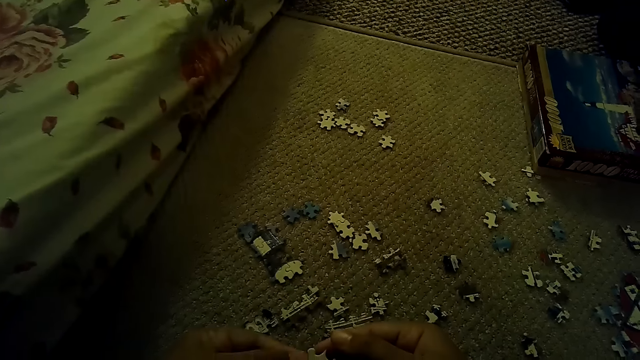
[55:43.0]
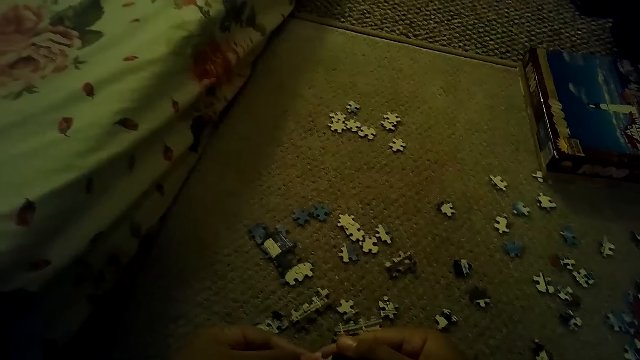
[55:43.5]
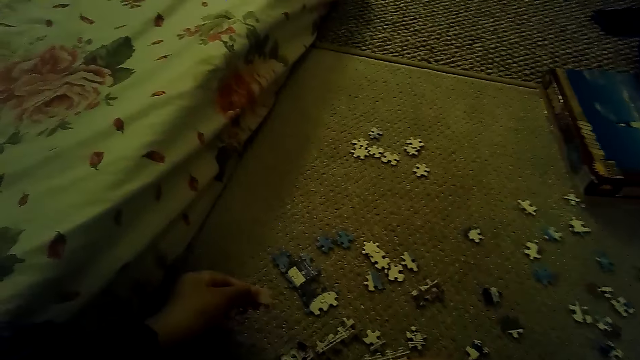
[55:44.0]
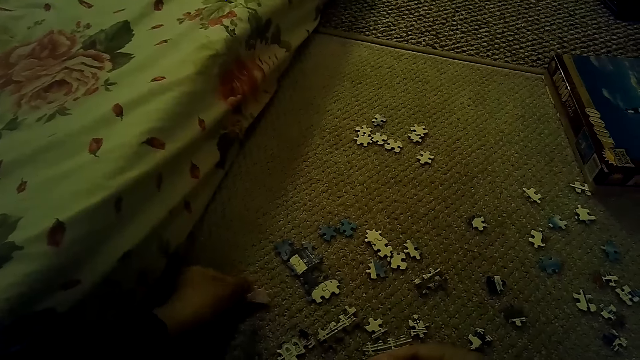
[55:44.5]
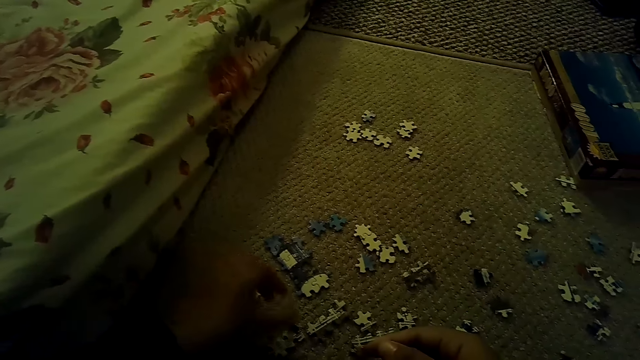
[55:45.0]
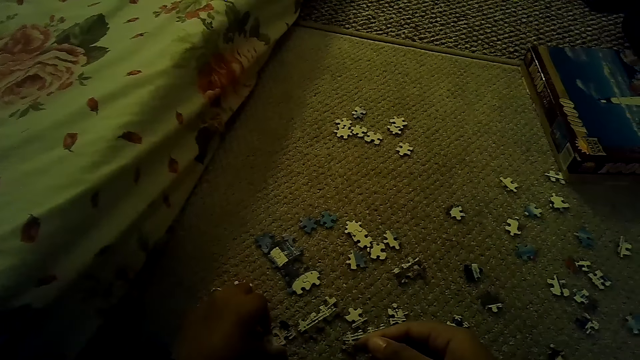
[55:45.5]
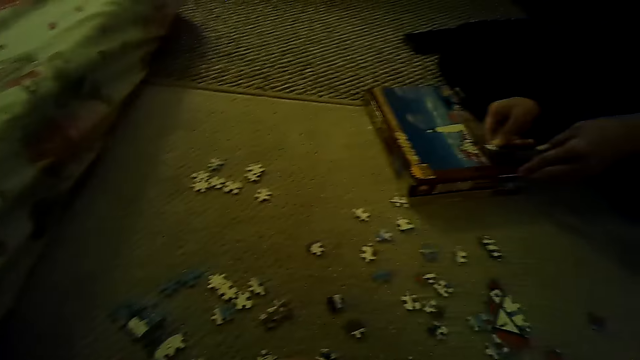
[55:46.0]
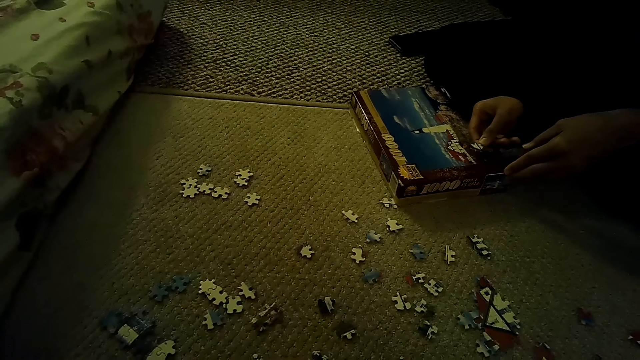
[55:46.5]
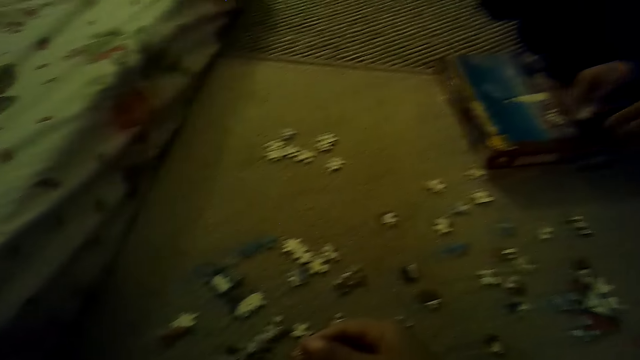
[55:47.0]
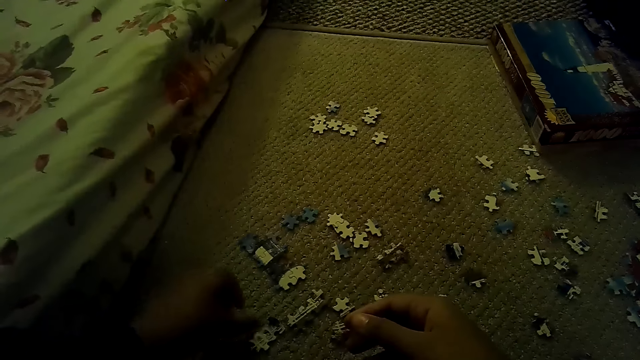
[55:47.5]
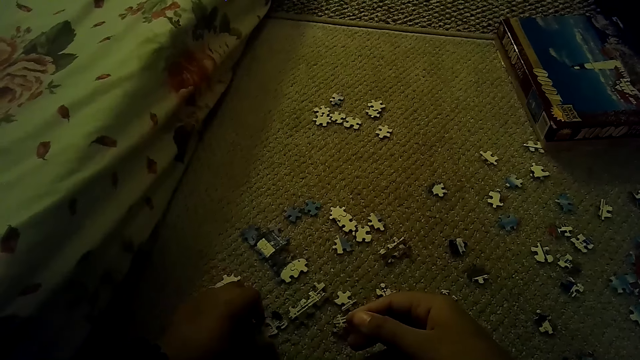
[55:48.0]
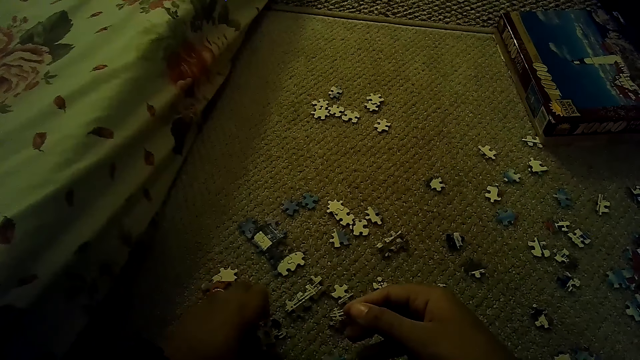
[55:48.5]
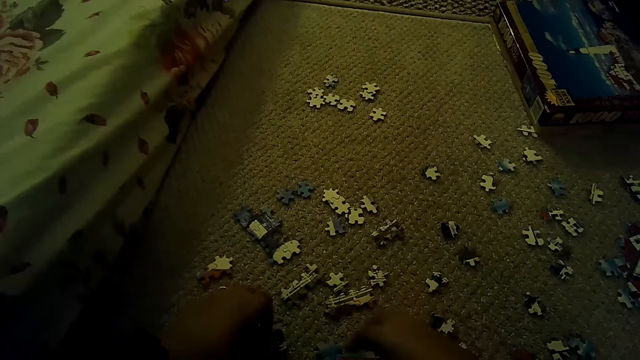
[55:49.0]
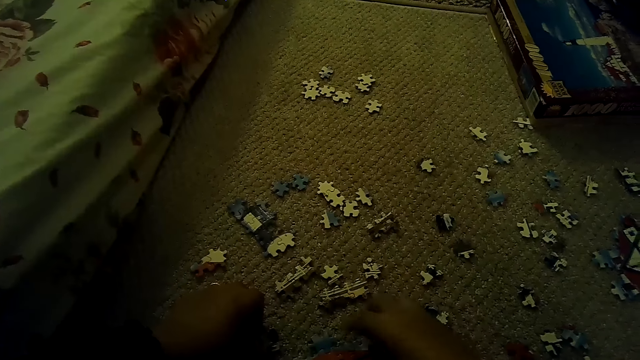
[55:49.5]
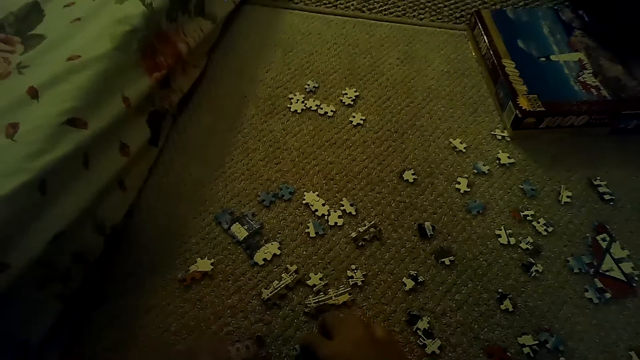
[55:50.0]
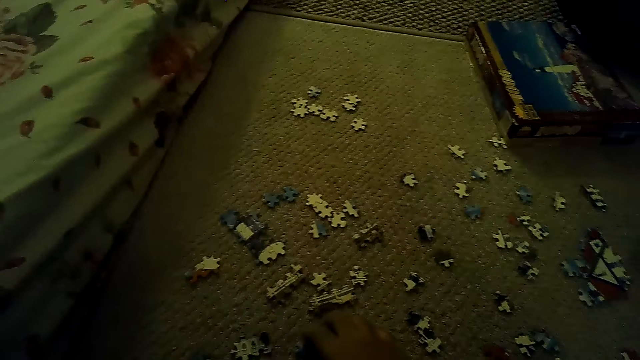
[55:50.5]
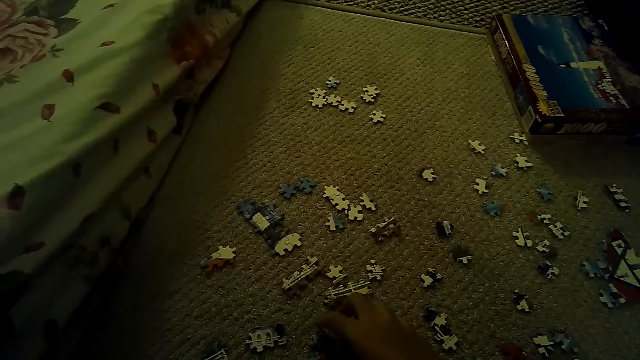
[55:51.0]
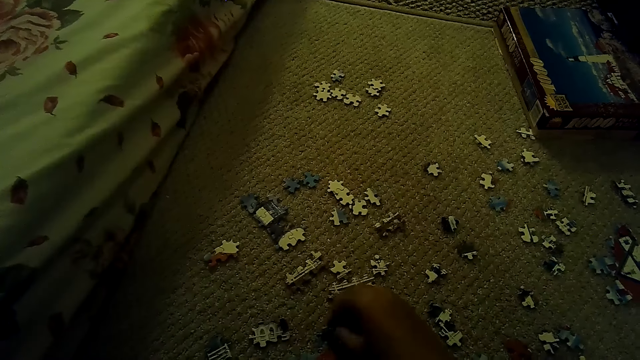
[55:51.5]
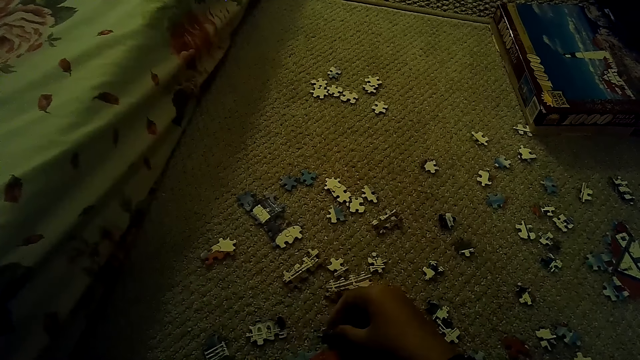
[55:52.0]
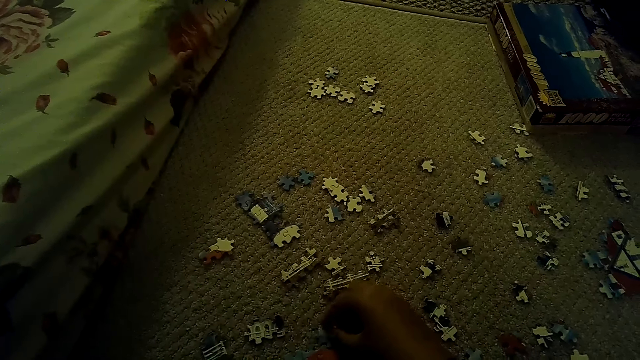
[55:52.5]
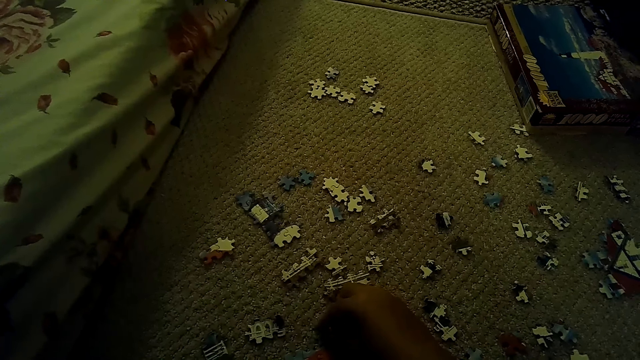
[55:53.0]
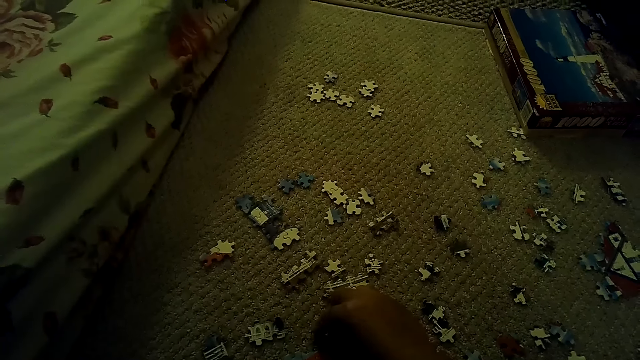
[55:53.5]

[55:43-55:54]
A person moves the box. The camera wearer places the puzzle piece down. The person puts the puzzle piece on the box. The camera wearer picks the puzzle piece.

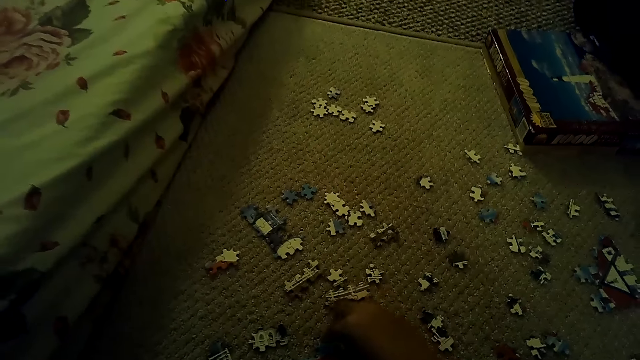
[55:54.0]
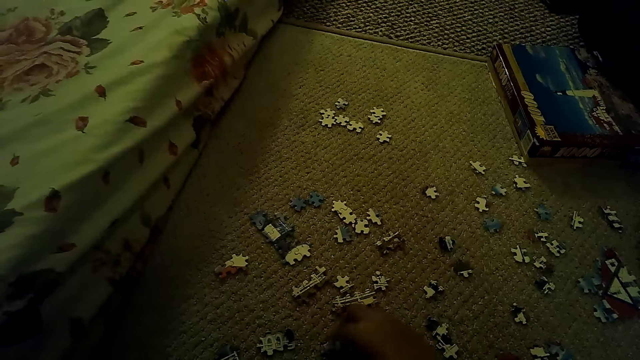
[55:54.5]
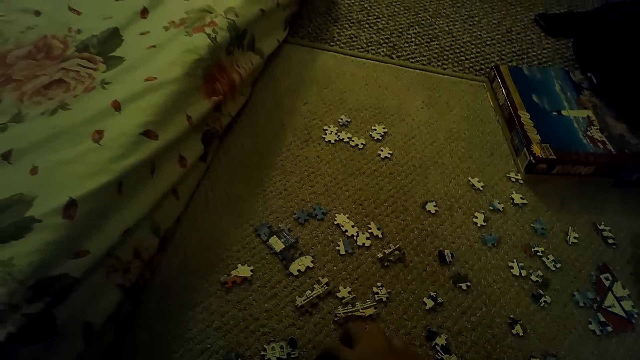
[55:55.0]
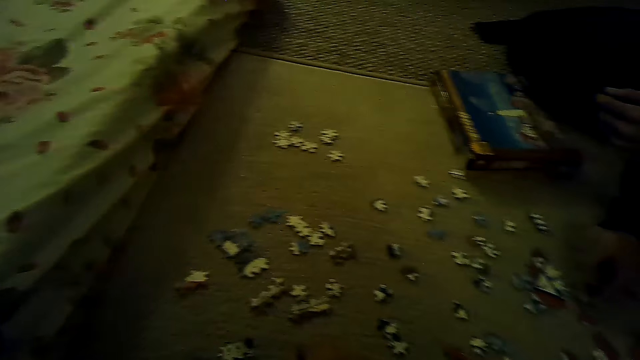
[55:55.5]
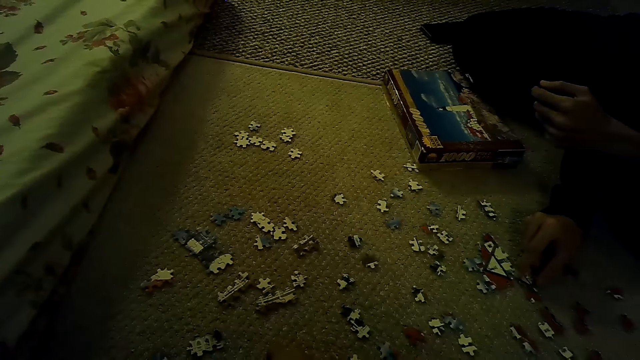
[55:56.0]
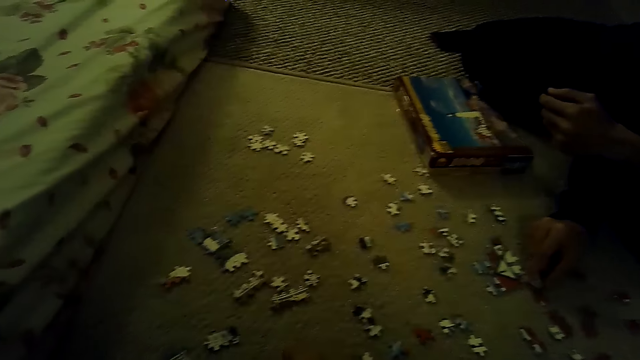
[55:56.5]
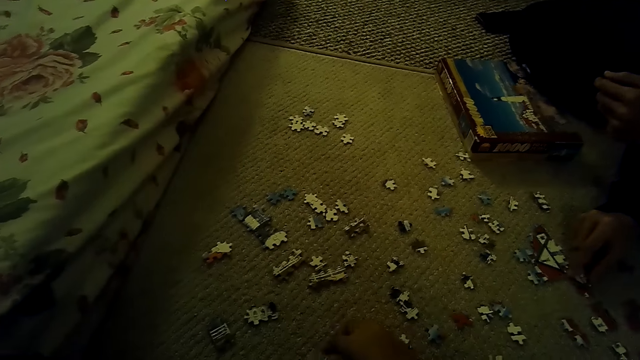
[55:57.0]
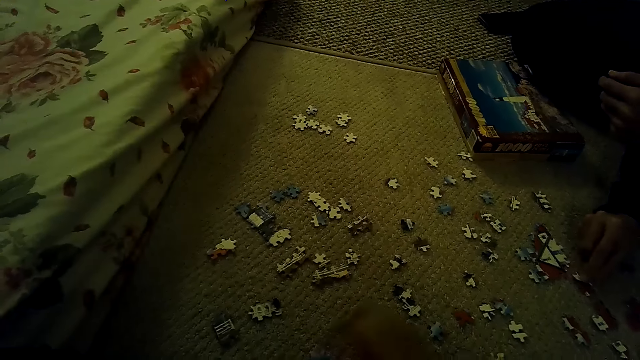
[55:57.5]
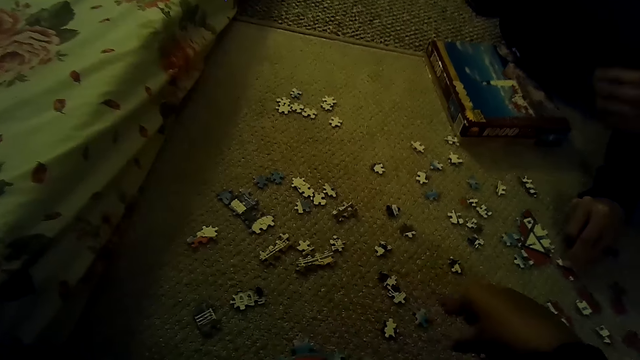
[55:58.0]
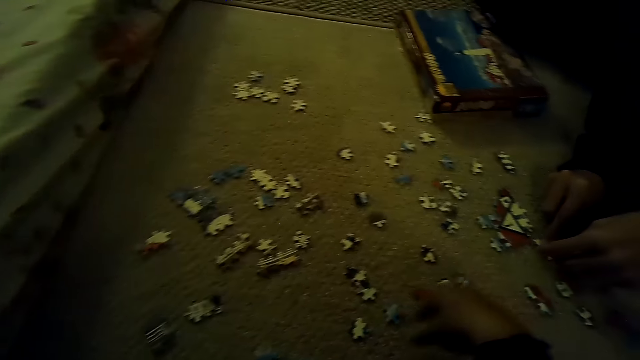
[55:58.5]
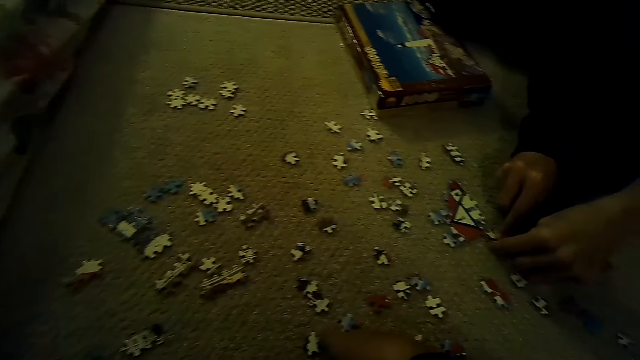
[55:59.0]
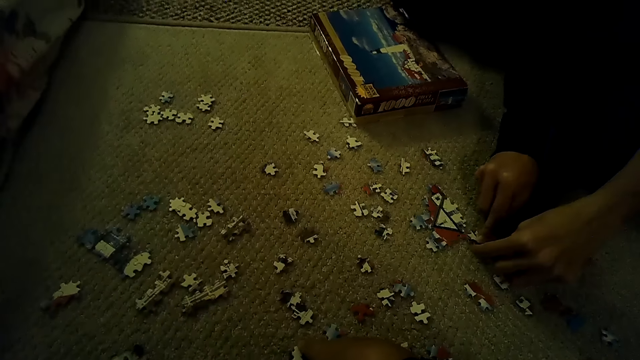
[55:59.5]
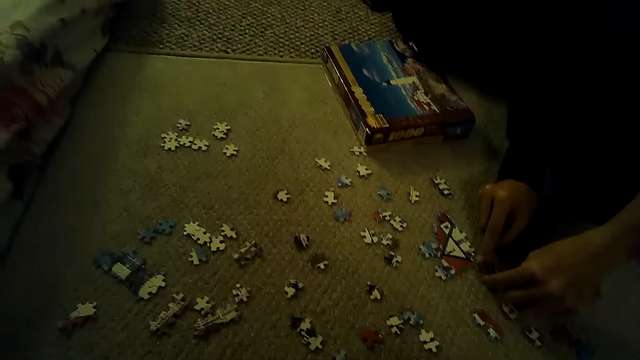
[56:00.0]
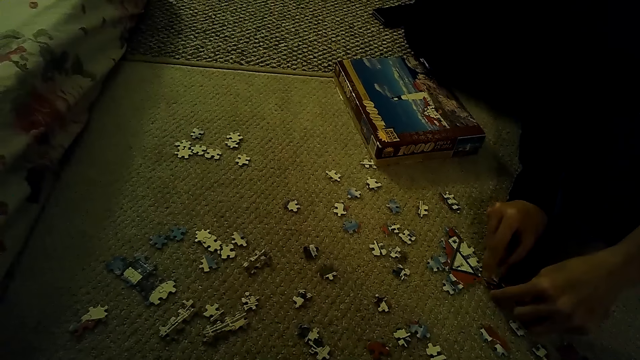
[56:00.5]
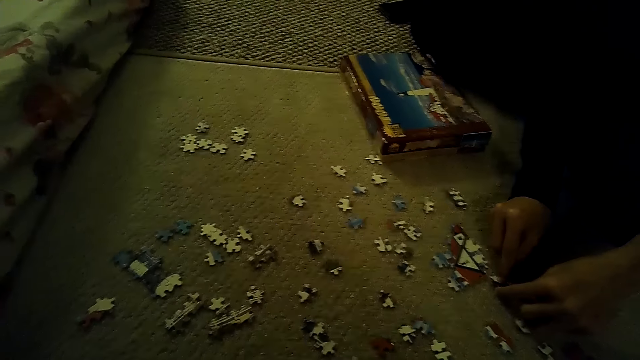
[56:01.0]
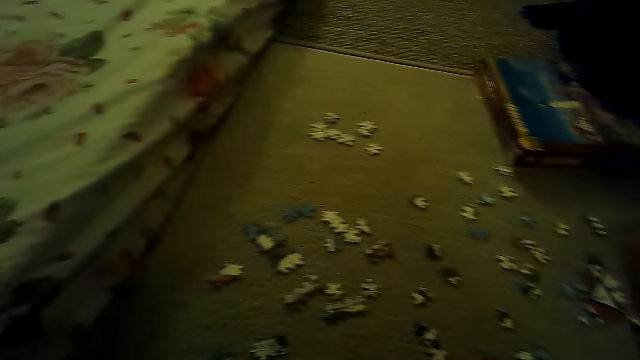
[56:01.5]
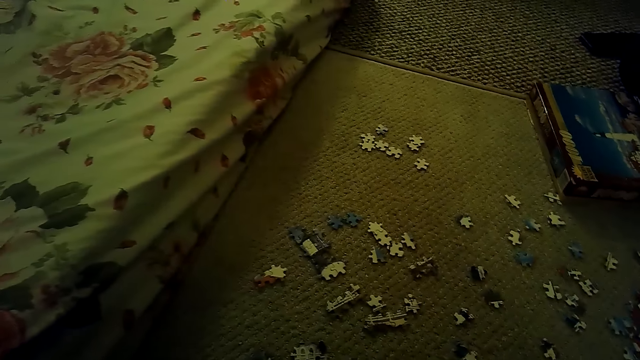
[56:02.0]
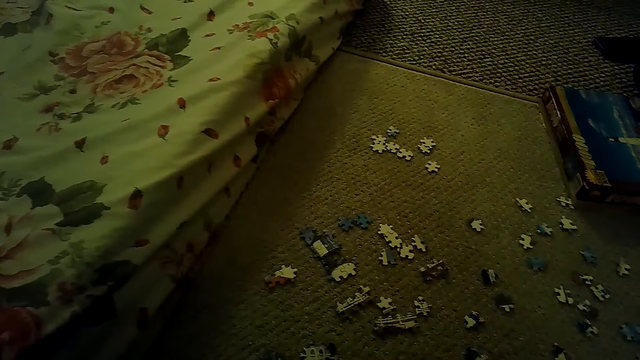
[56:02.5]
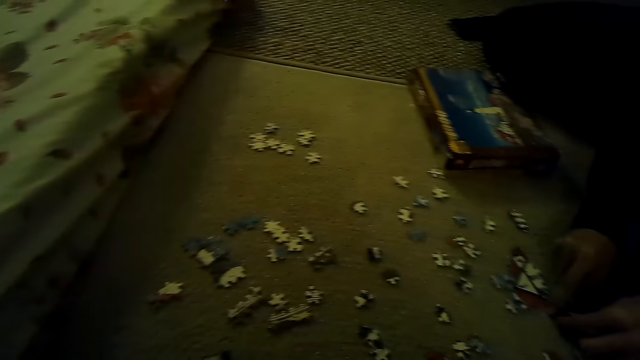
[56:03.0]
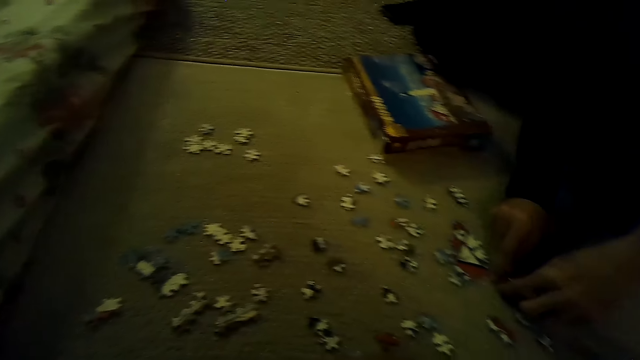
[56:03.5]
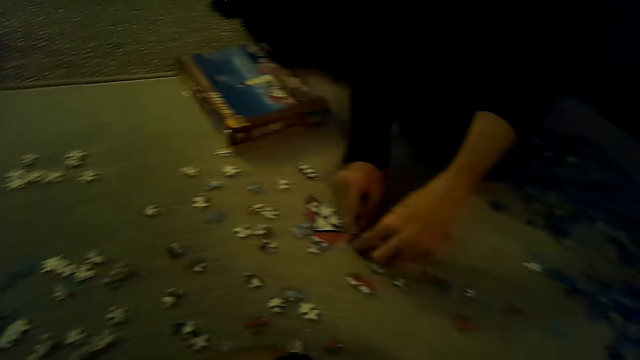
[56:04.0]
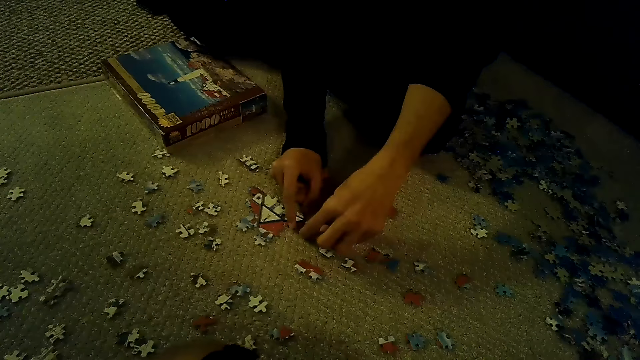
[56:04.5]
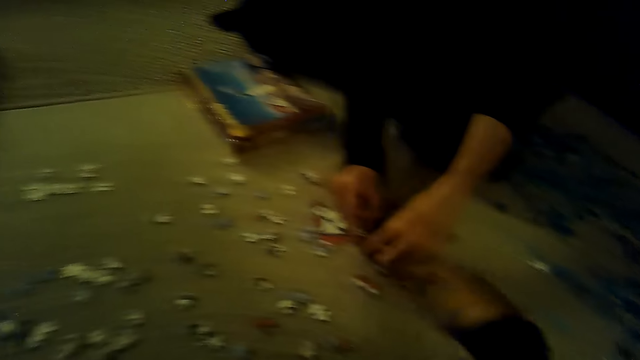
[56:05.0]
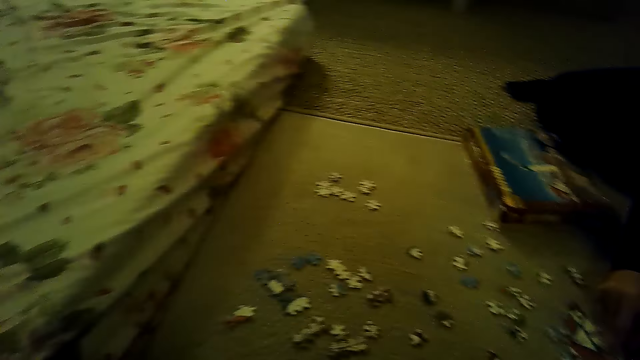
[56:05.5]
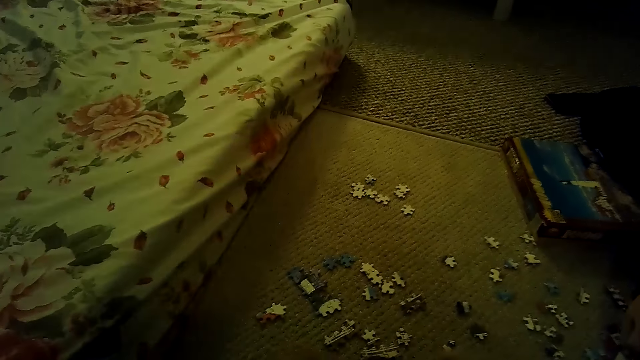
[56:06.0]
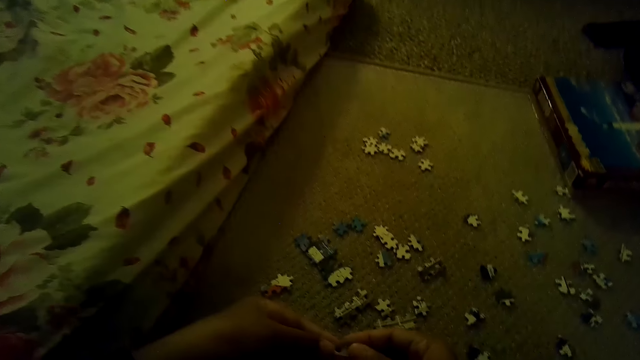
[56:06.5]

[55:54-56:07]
A man joins the puzzle pieces and plays the jigsaw puzzle game on the floor. The camera wearer picks a puzzle piece. They move the hand.
